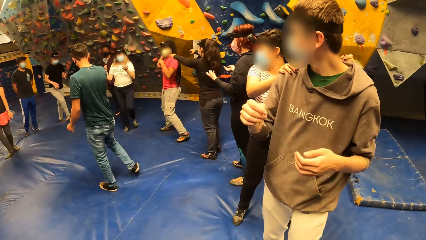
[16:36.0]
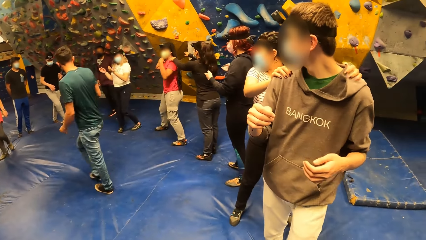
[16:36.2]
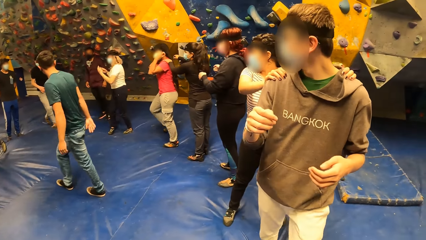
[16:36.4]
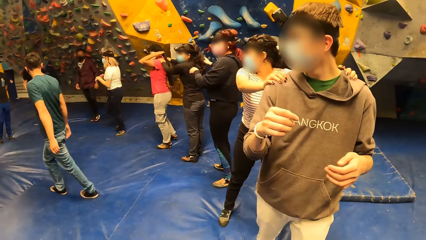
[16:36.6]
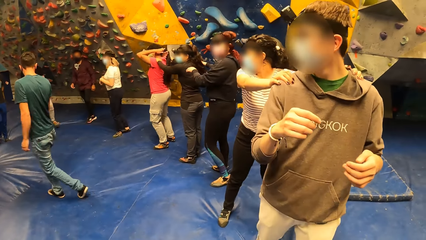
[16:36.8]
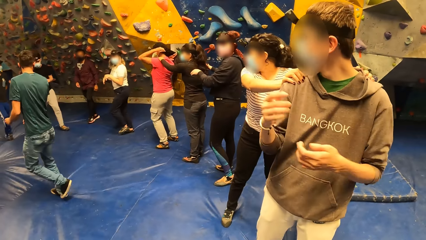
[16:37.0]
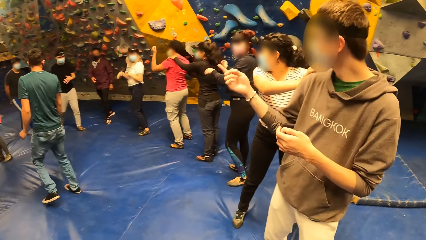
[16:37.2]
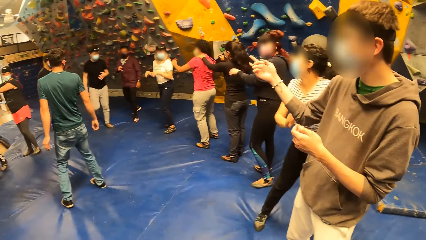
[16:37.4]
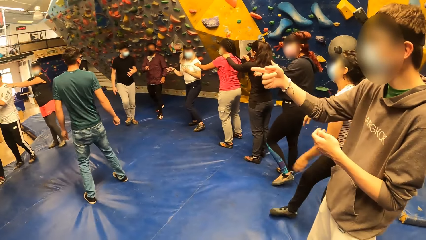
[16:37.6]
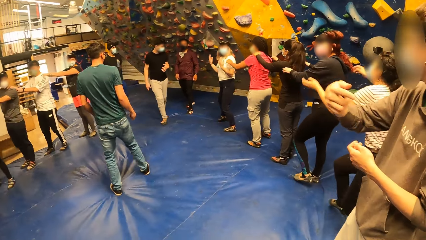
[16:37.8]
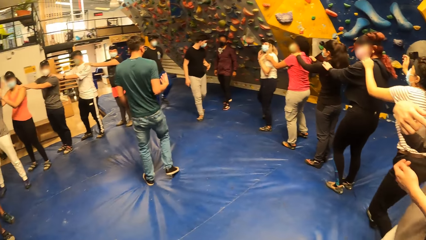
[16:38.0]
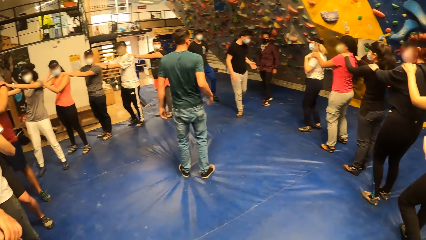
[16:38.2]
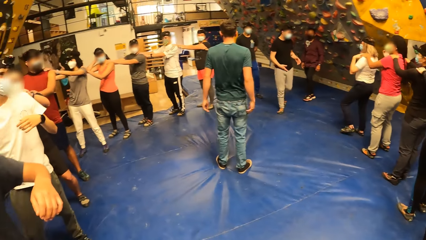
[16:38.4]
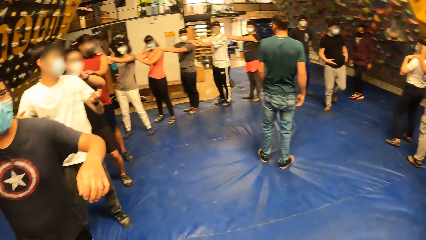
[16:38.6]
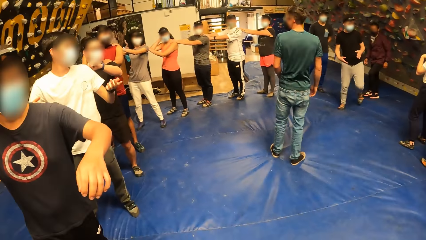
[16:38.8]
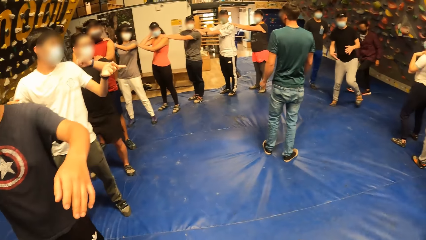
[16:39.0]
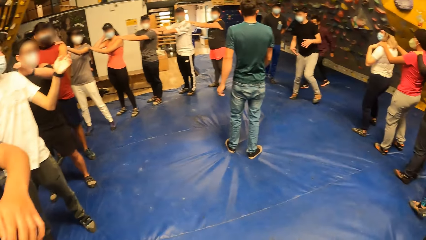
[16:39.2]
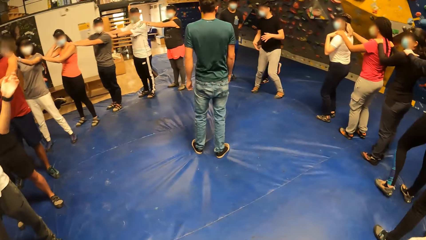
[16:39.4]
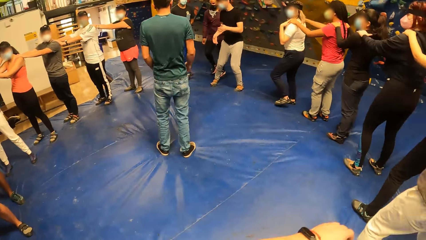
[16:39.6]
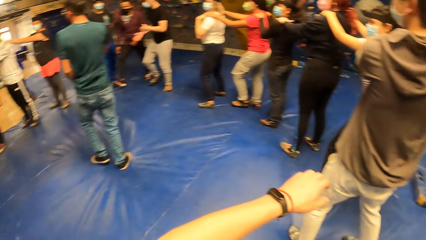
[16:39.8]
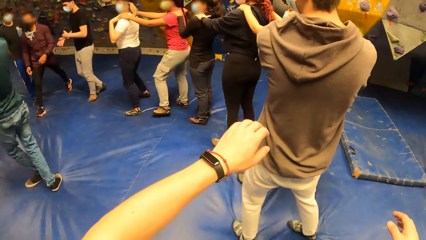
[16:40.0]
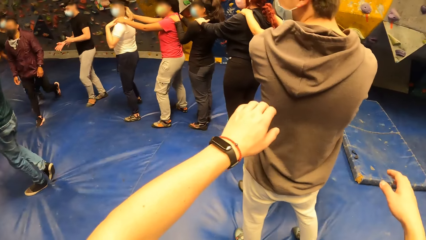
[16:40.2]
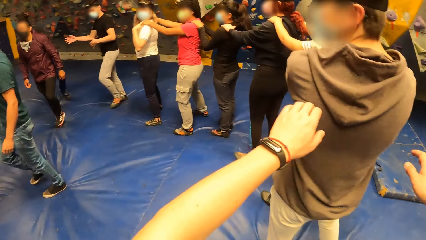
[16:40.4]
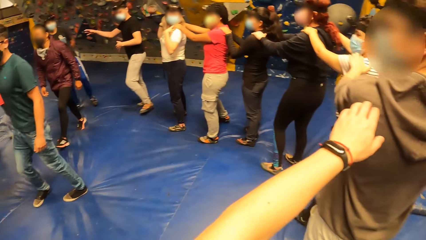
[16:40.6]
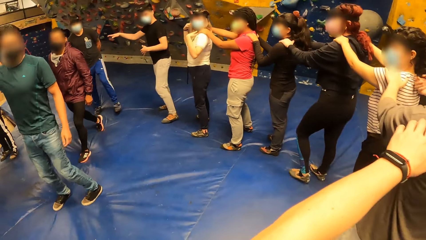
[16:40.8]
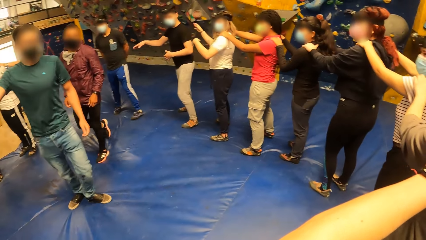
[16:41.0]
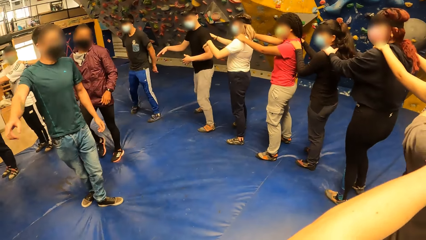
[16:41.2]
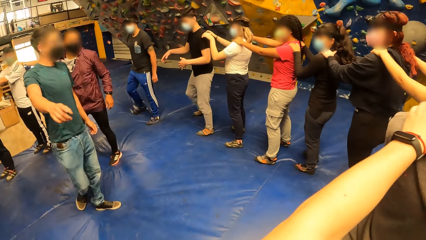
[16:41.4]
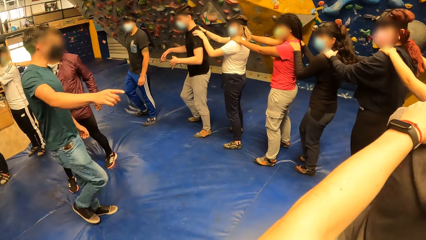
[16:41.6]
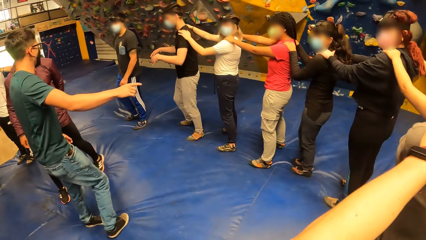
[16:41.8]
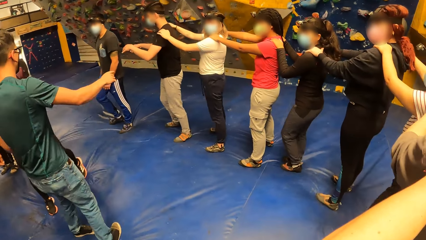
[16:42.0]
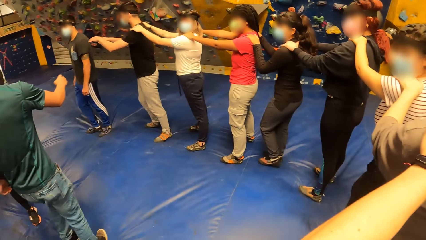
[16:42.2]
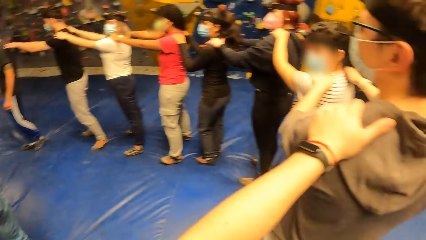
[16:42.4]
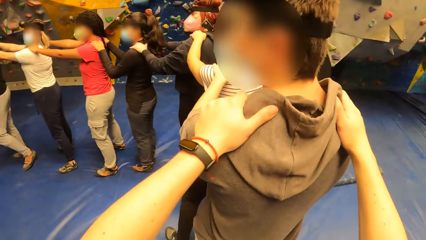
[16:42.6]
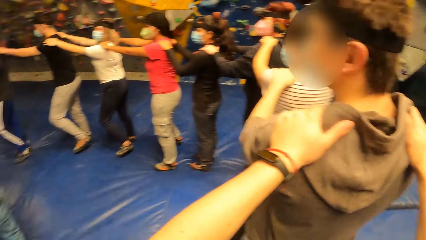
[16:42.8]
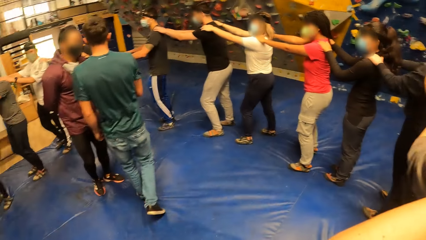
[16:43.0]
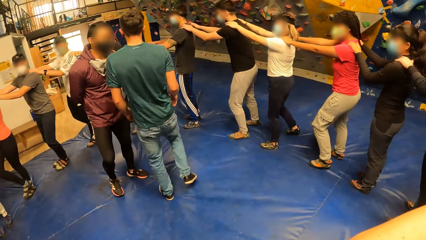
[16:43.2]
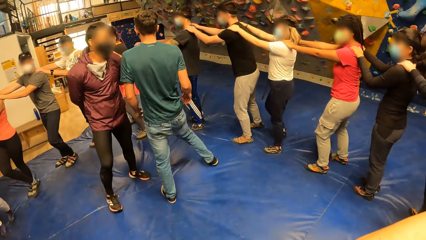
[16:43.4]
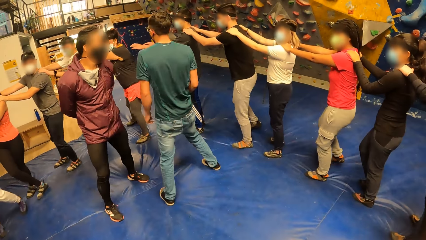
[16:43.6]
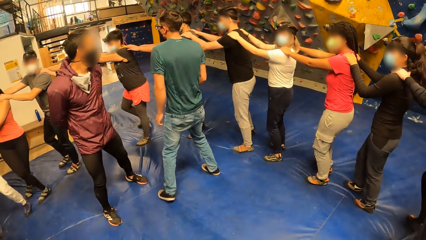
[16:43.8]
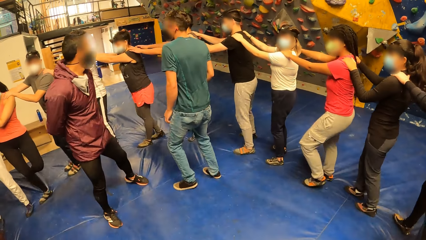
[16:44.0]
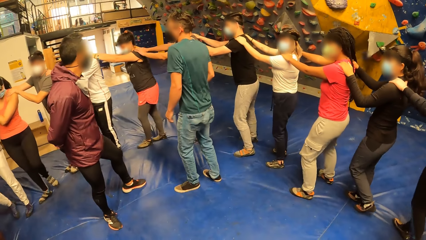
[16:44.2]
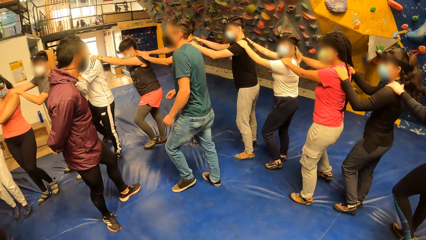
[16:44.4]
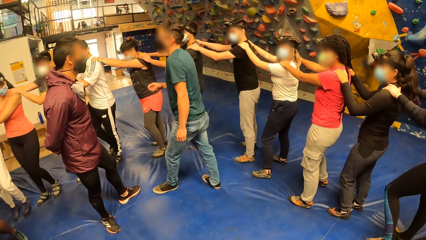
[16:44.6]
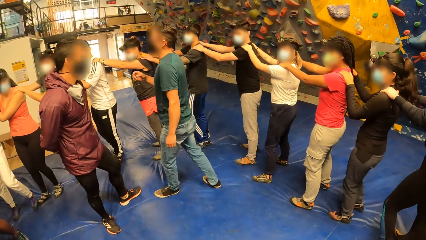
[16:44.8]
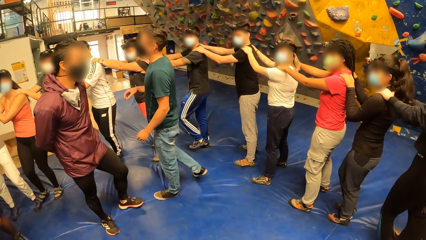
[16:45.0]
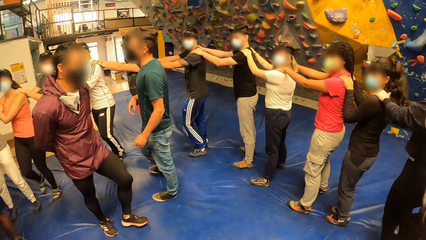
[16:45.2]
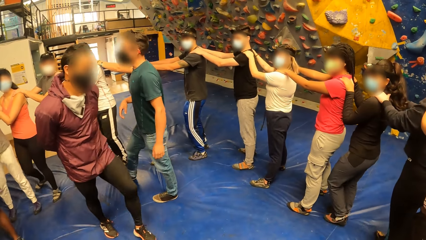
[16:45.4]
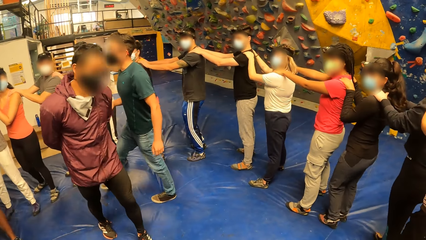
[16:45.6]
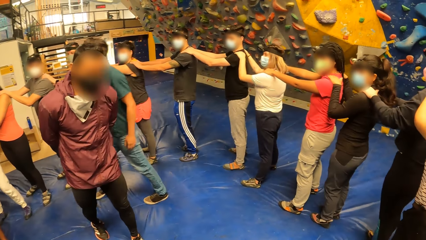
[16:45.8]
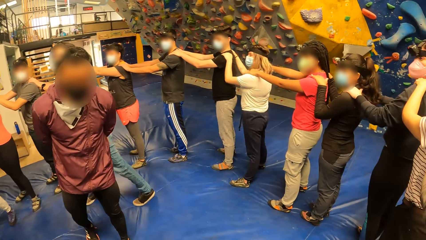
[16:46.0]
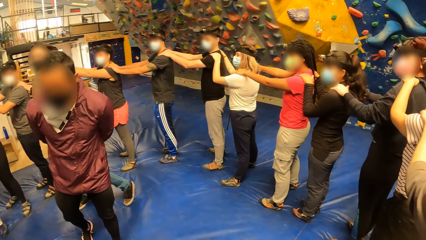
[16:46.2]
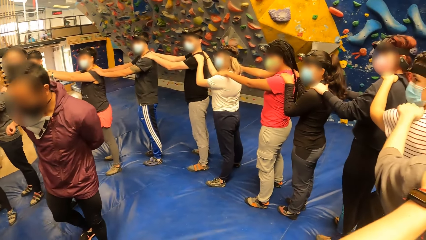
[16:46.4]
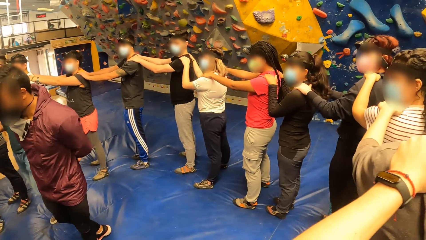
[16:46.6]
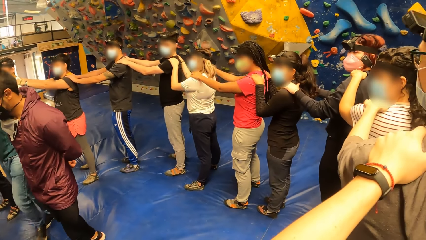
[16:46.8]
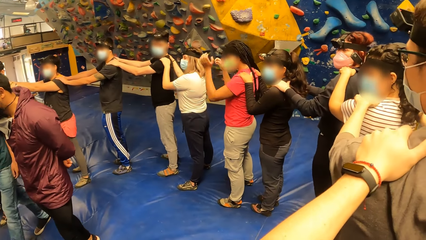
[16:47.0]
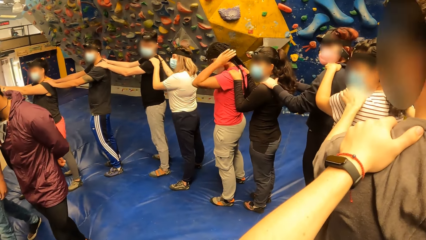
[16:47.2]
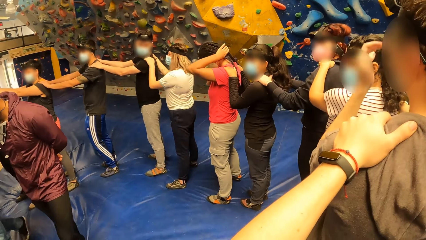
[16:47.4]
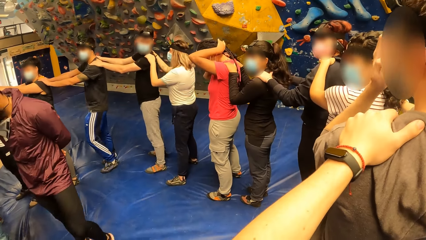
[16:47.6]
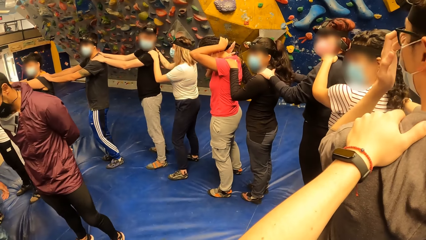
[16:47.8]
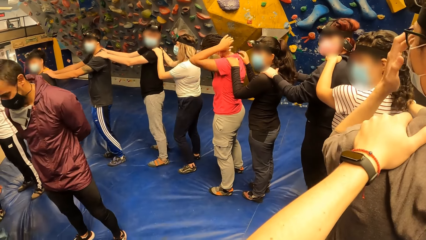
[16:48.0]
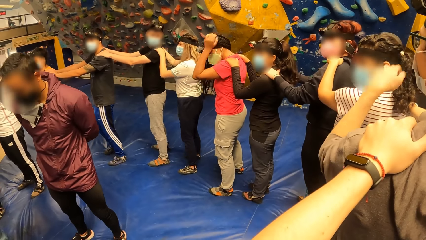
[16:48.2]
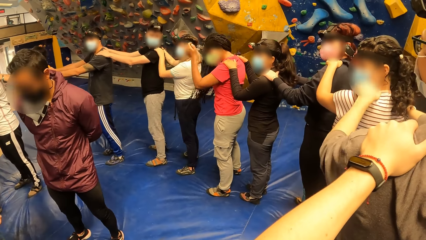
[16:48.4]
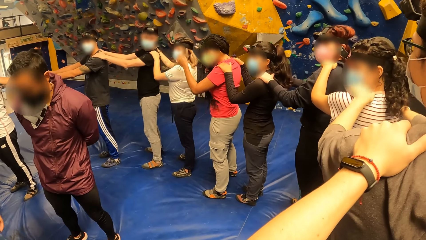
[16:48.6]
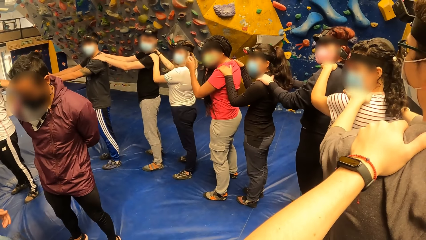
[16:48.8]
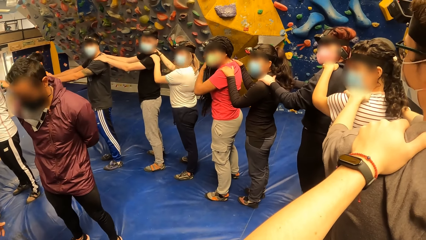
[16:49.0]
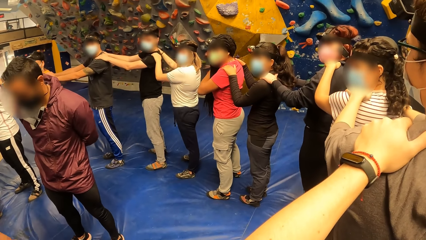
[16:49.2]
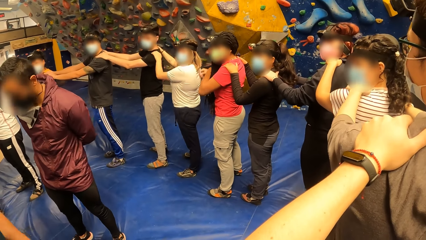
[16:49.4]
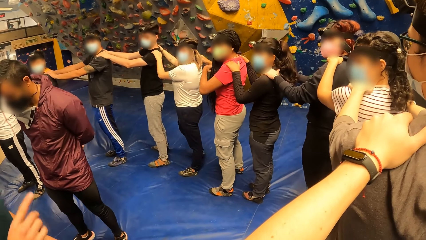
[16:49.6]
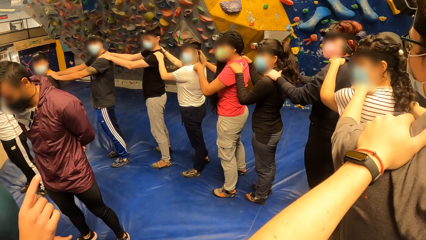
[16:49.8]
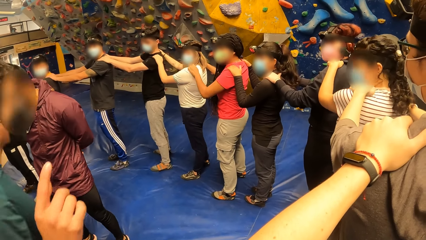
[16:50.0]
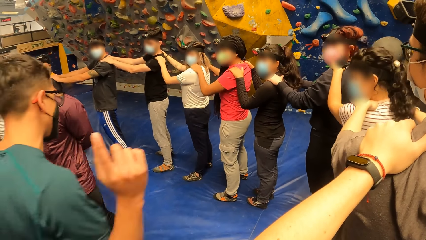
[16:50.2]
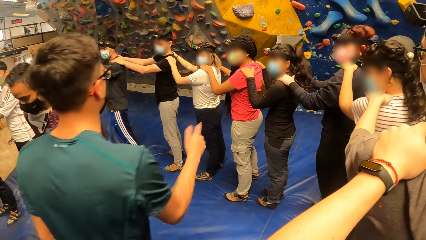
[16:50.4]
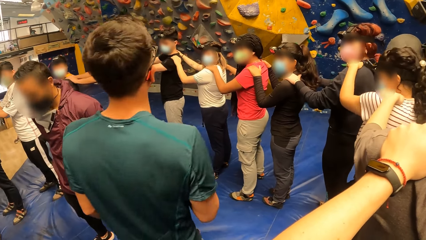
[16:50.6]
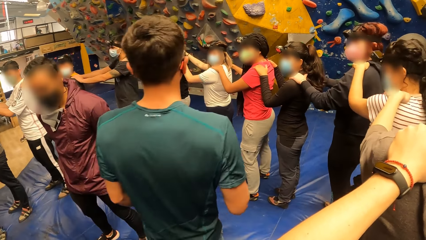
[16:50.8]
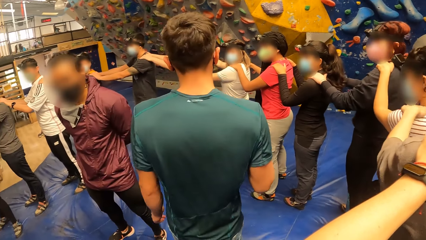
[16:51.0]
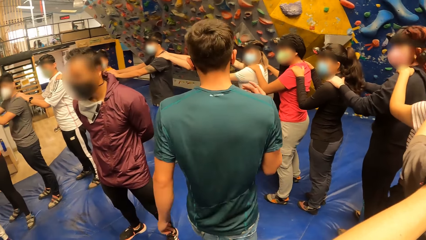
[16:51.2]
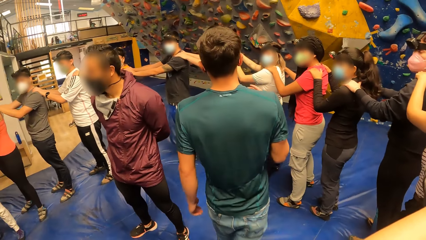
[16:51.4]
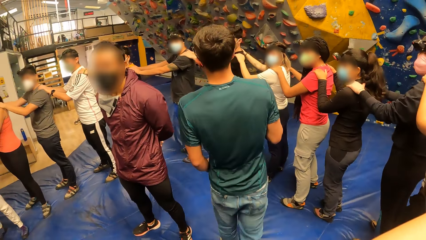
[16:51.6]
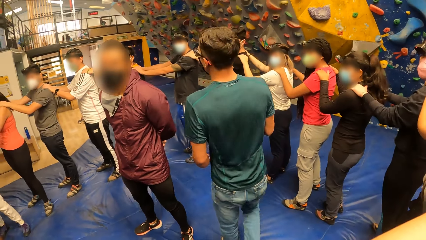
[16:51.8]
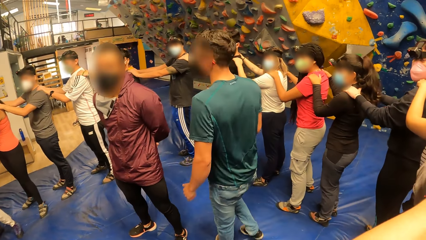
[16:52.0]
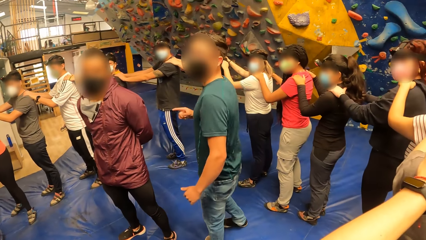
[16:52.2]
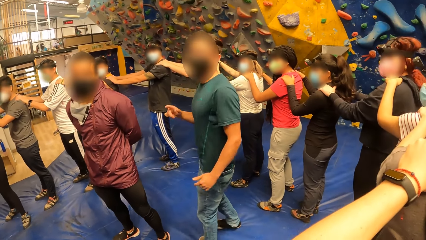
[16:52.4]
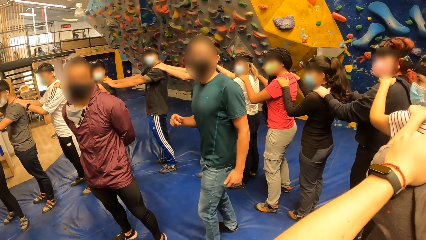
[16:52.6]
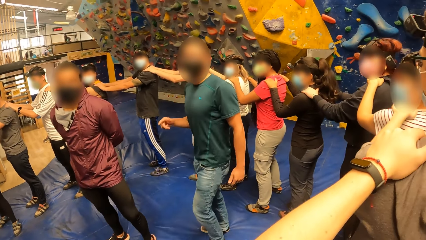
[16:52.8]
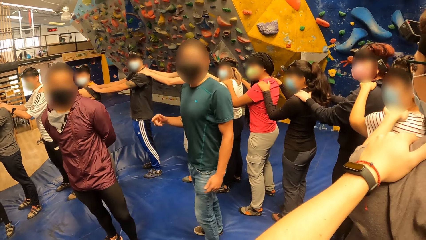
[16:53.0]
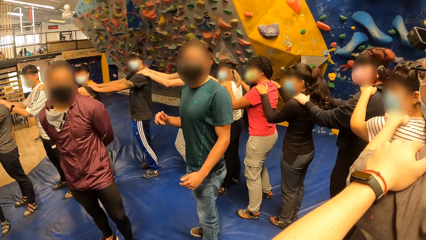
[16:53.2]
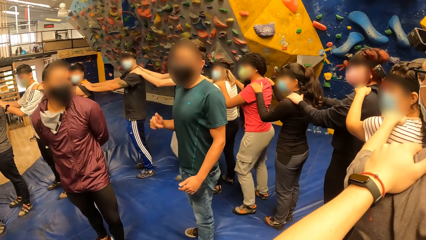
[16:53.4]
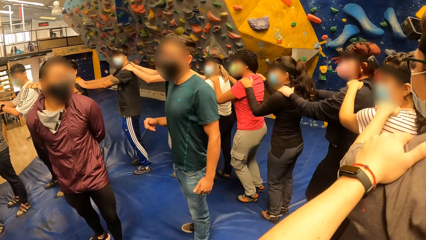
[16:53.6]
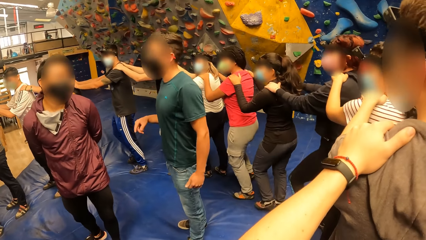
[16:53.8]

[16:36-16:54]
A woman places her hands on a man's shoulders. The woman and the man turn towards the group of people in the room. The group of people place their hands on the shoulders in front of them. The camera wearer looks around. Another man walks towards a third man. The camera wearer lifts the hands and places his hands on the first man's shoulders. The third man interacts with the group of people in the bouldering room. The camera wearer looks around and turns around. Another man looks around. A lady moves the hair. The camera wearer steps forward. He looks around. The group of people move around in a circle.
